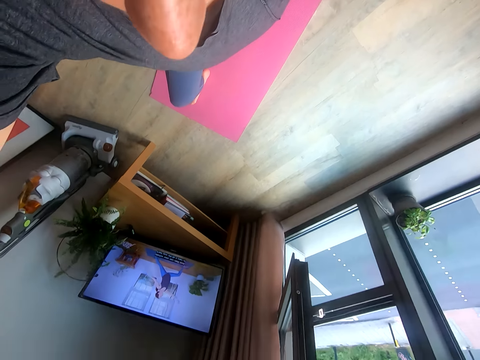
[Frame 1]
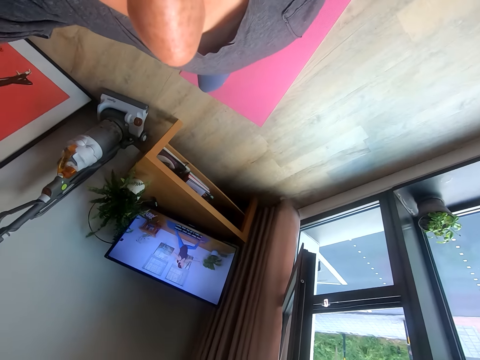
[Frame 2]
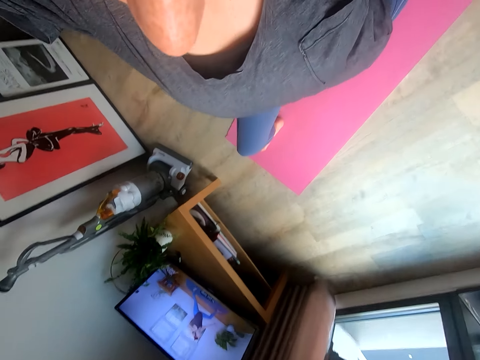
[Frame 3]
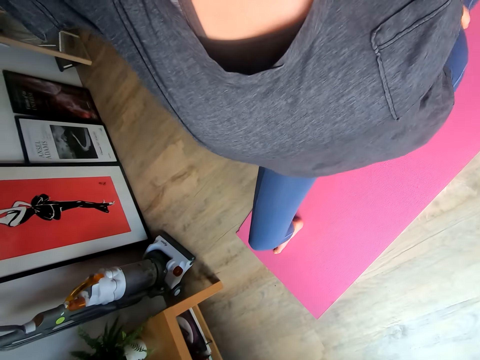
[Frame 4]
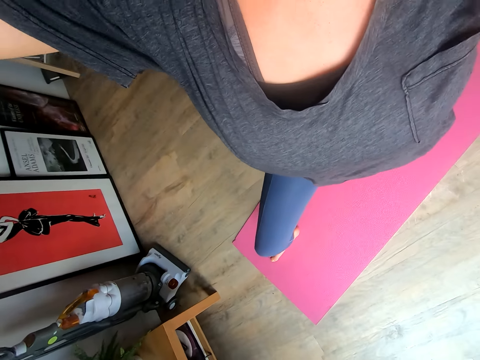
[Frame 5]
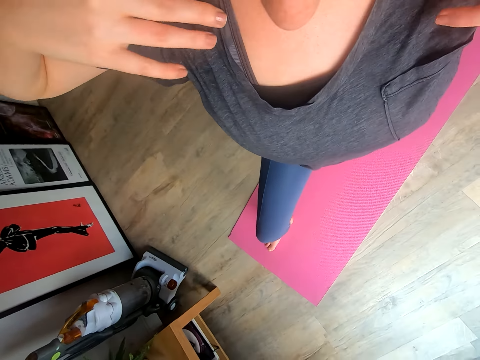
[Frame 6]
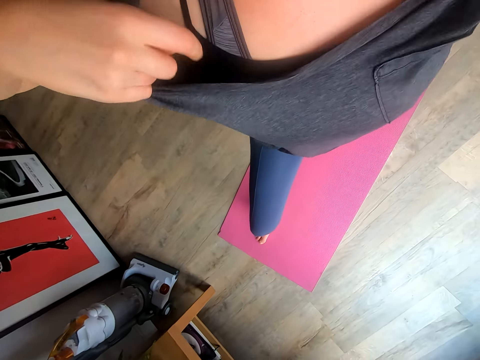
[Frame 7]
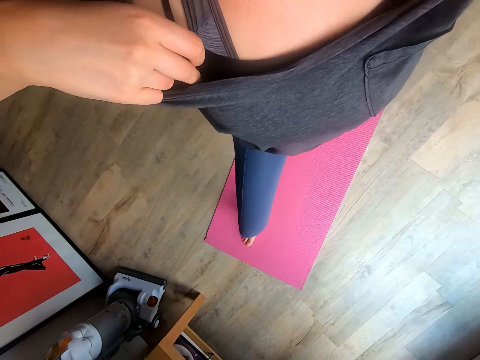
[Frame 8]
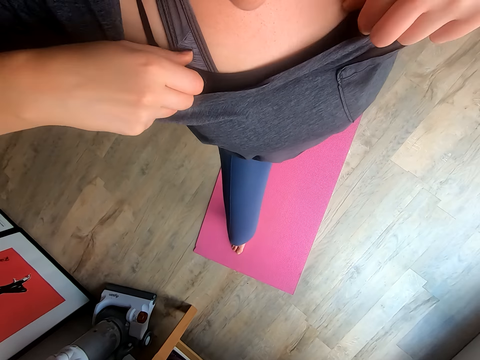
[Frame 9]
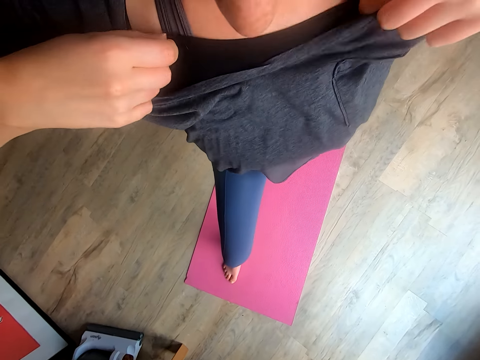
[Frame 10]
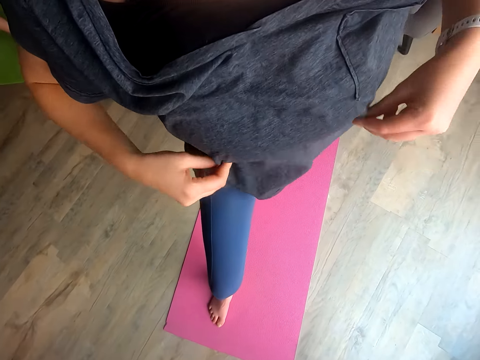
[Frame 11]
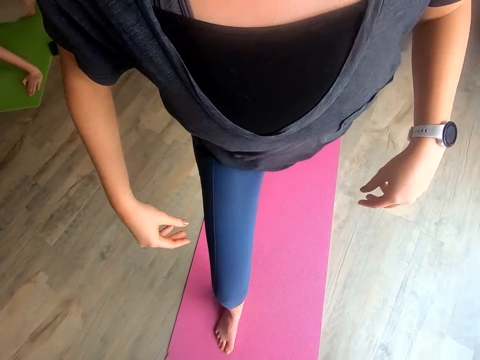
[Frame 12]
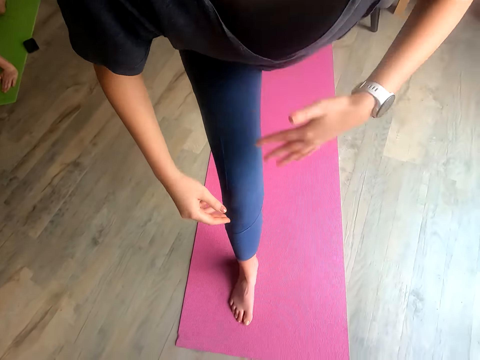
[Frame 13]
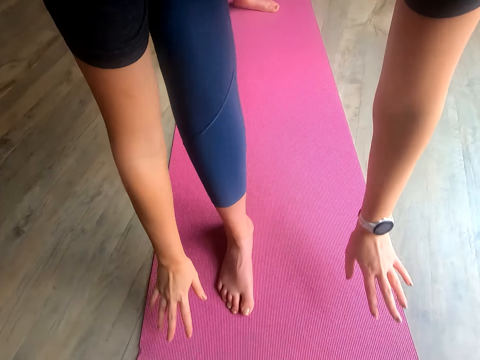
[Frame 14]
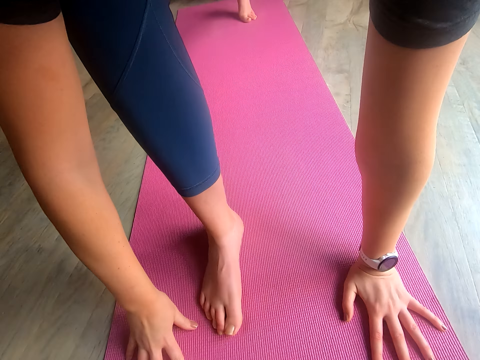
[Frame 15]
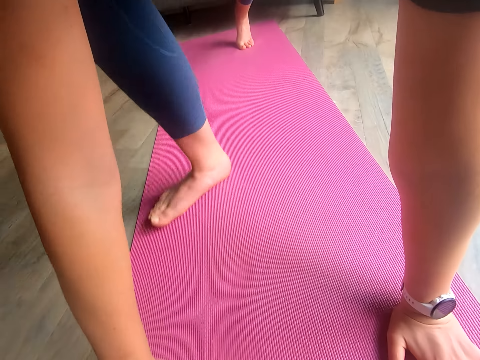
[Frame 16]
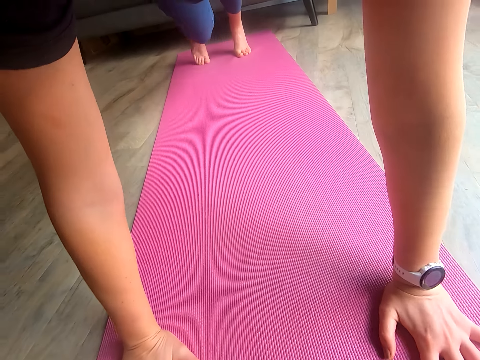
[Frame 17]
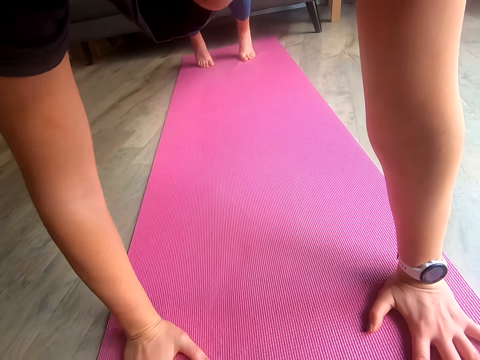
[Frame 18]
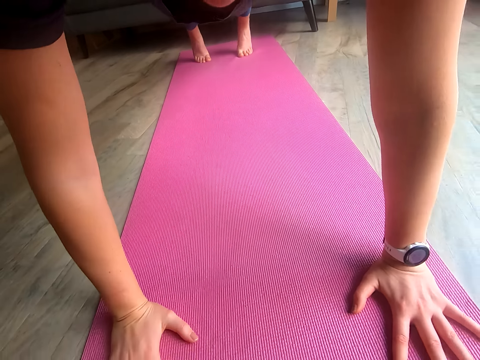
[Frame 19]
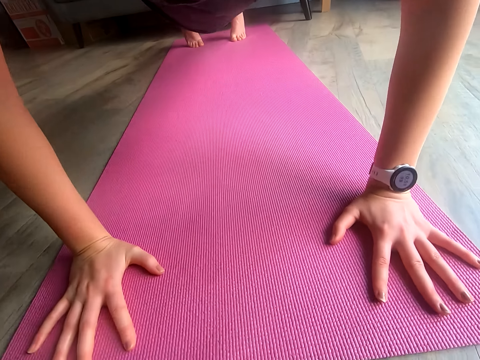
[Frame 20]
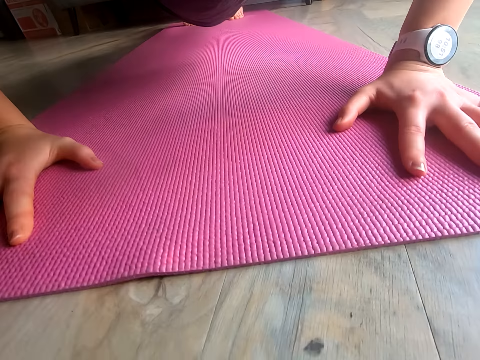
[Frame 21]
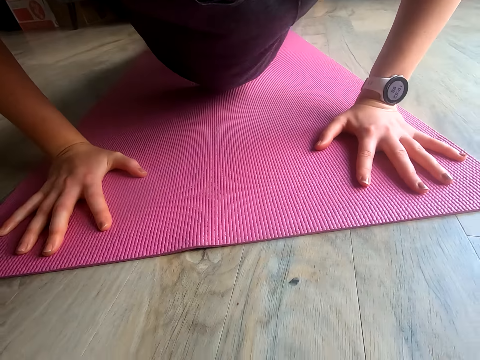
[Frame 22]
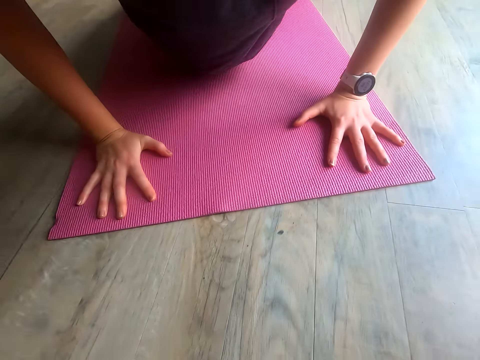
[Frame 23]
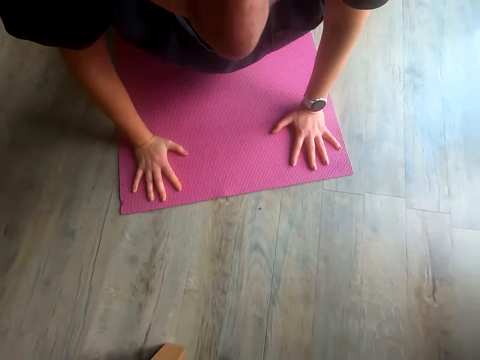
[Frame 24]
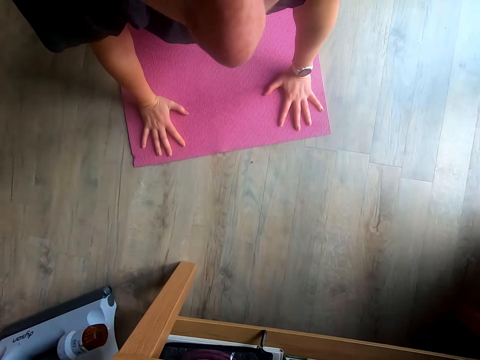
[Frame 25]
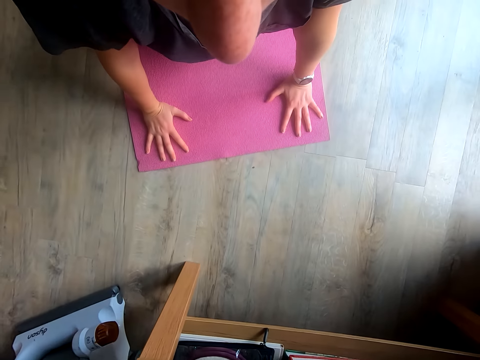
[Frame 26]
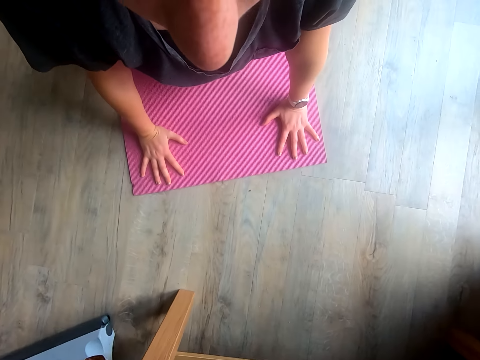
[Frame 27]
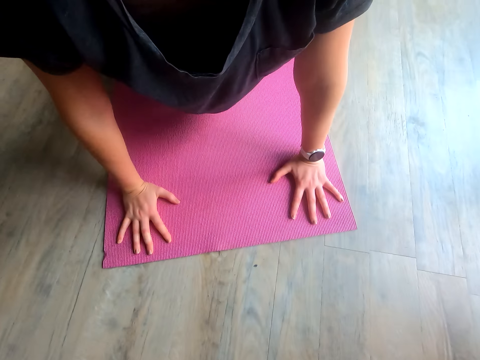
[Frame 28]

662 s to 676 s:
The camera wearer aligns her cloth. She does pushups.

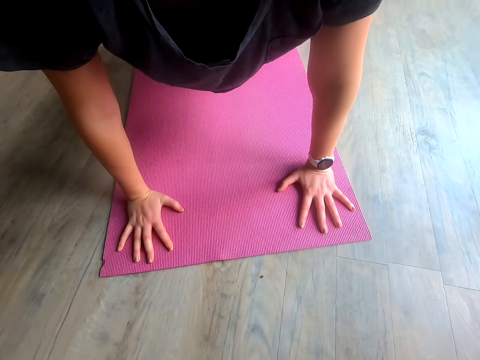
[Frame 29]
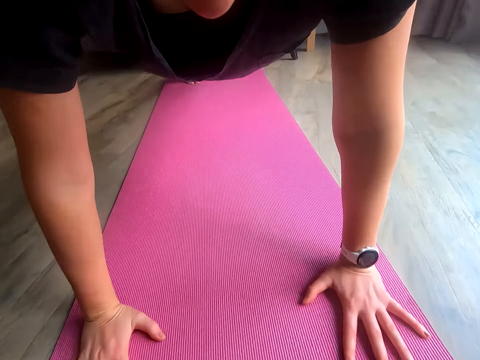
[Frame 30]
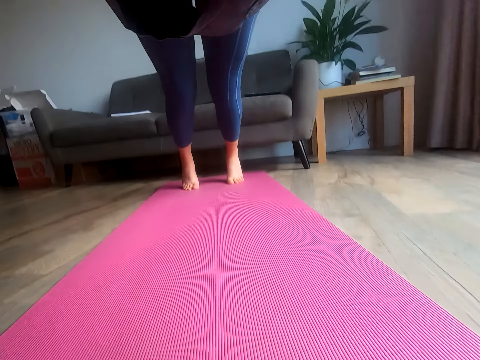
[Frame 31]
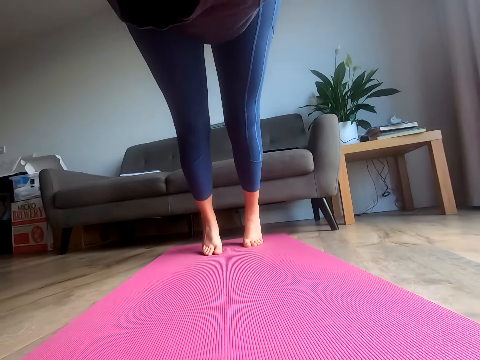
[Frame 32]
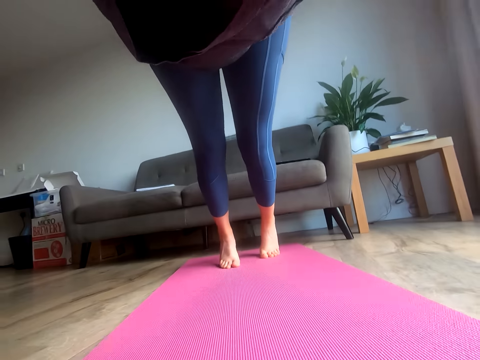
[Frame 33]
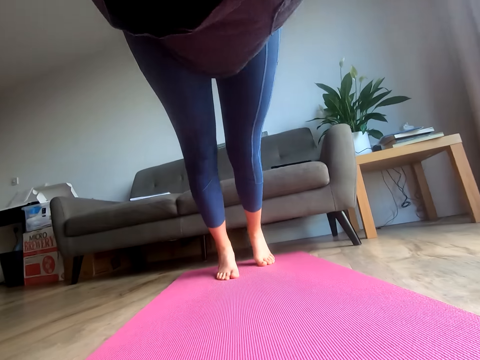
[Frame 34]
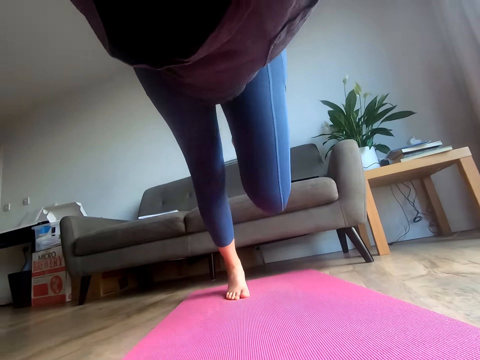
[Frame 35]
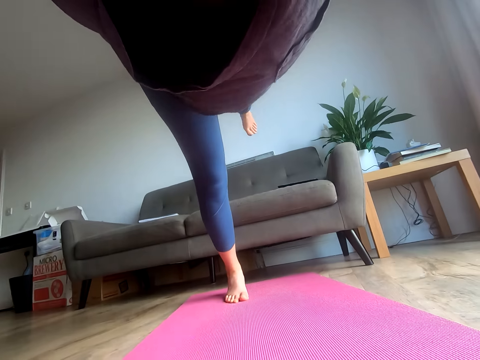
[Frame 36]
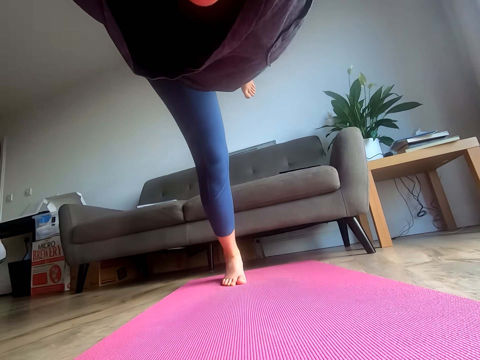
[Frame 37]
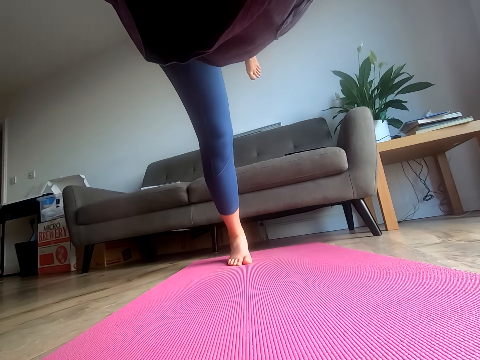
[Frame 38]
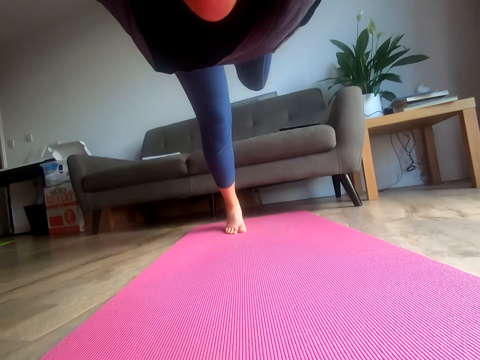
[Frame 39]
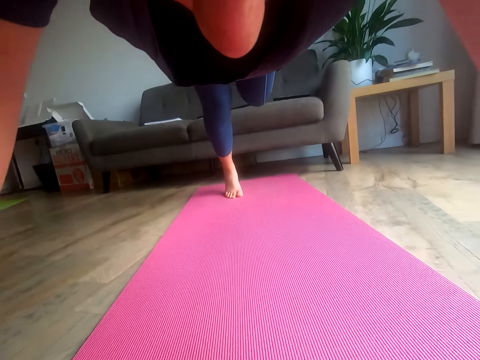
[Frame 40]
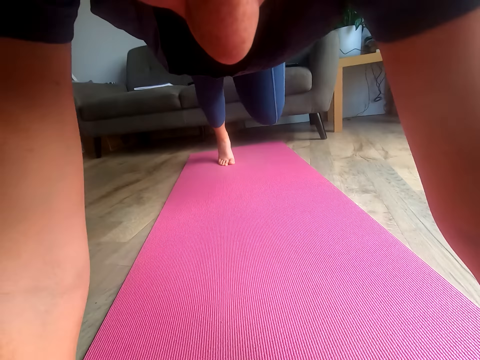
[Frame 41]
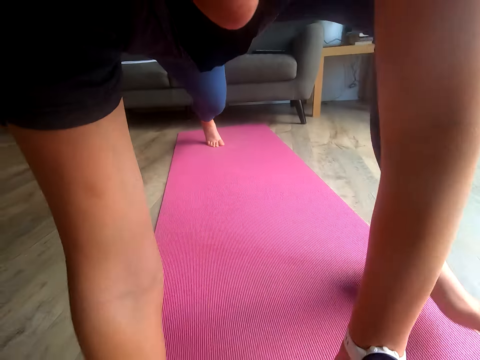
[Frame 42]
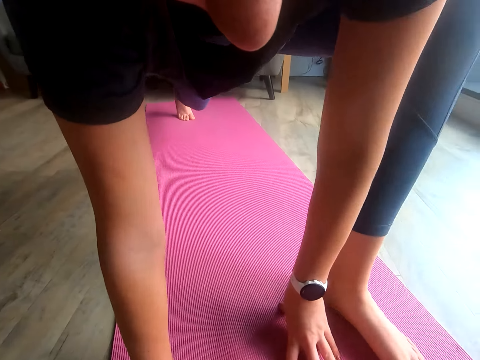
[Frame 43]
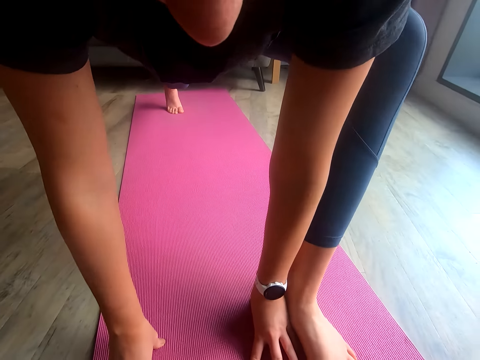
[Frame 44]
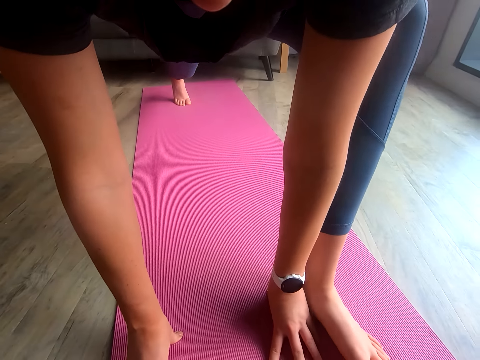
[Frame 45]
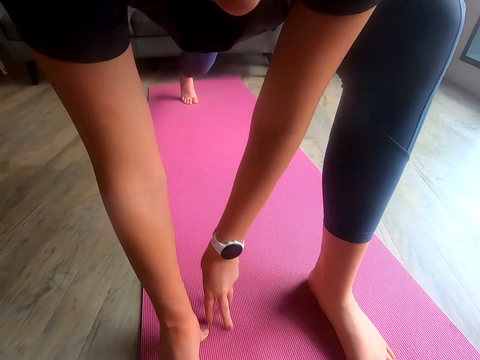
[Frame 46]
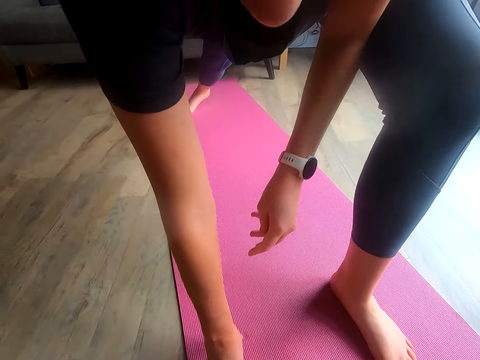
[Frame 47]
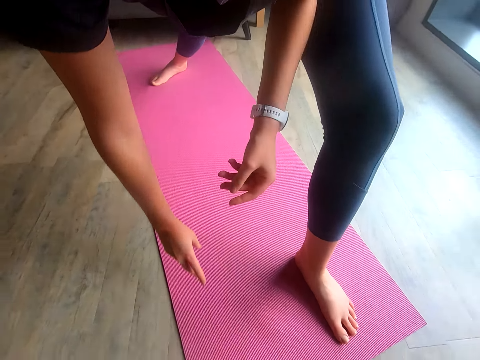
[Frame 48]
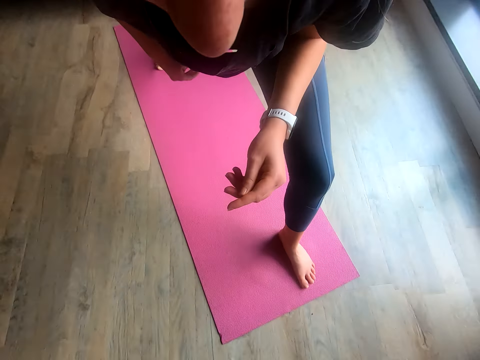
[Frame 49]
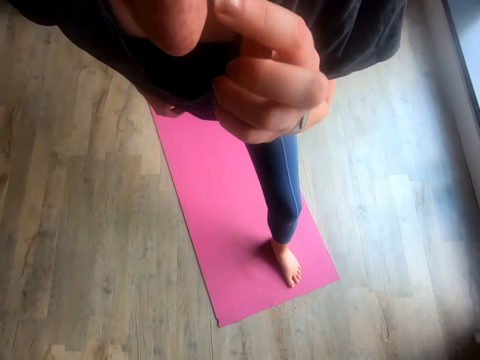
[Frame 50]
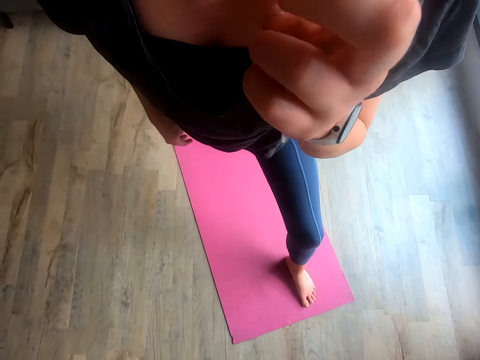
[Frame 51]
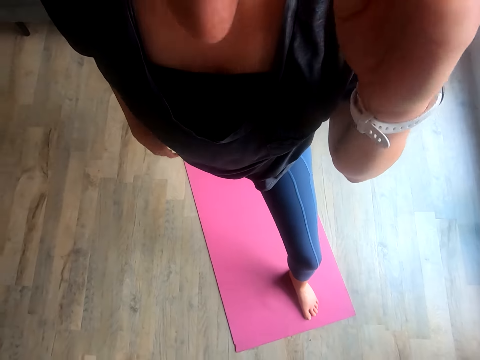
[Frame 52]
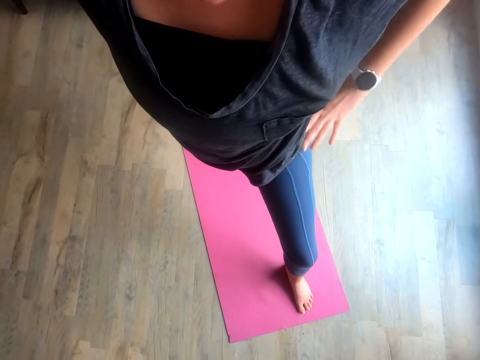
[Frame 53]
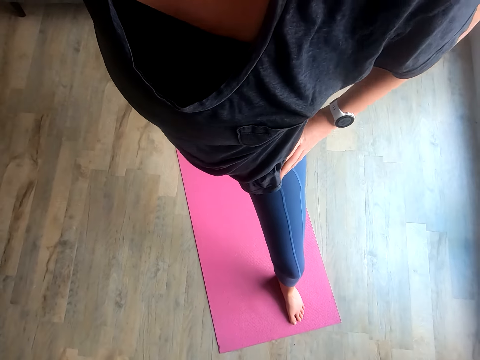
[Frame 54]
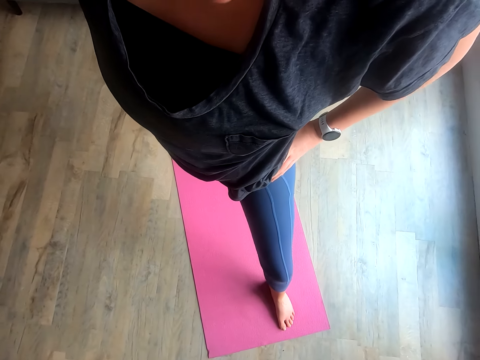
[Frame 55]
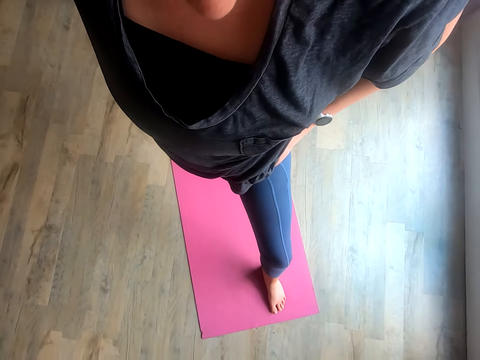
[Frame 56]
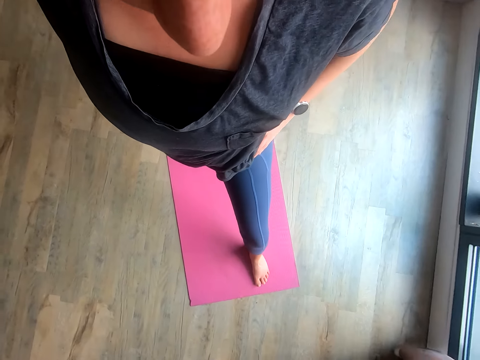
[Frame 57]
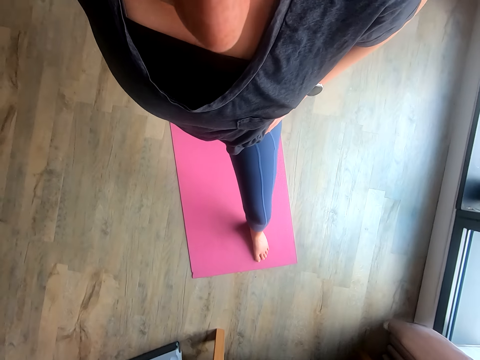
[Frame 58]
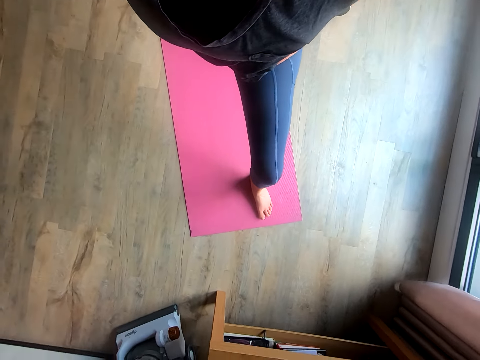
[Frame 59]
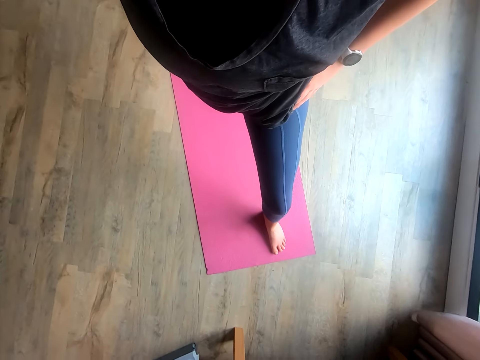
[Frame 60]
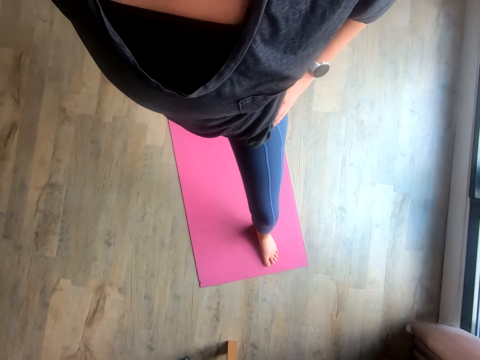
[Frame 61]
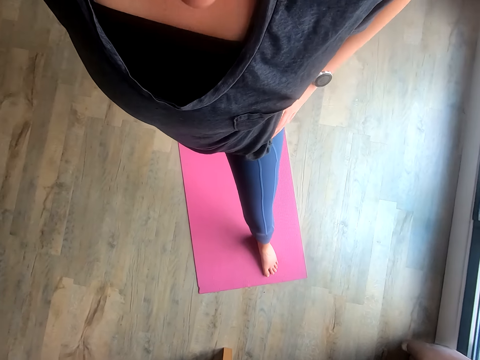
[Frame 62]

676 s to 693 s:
The camera wearer raises her leg. She places her hands akimbo.
